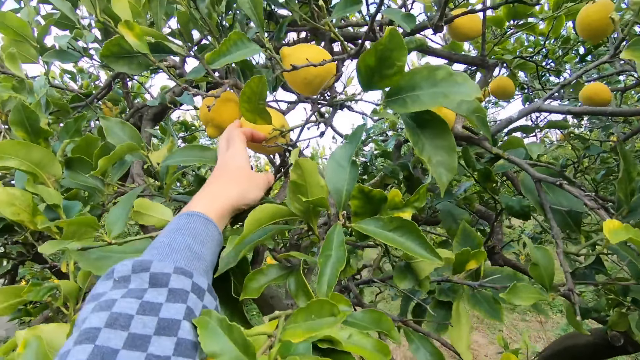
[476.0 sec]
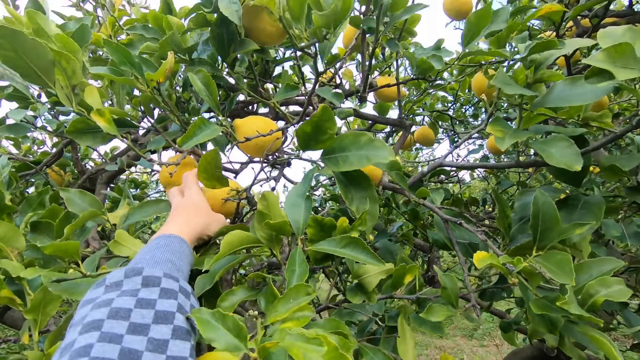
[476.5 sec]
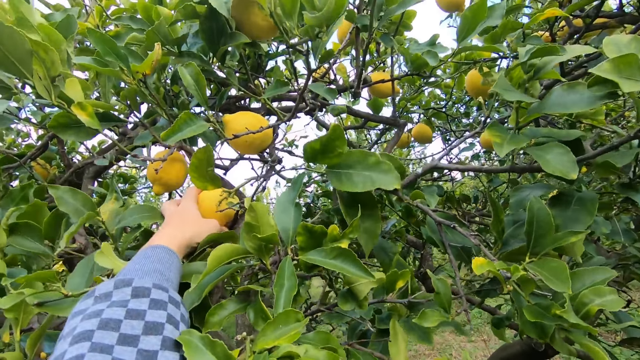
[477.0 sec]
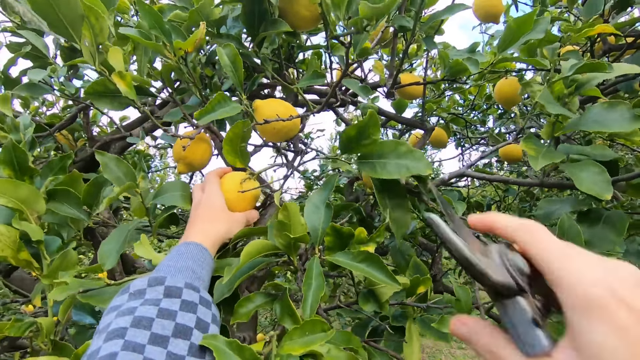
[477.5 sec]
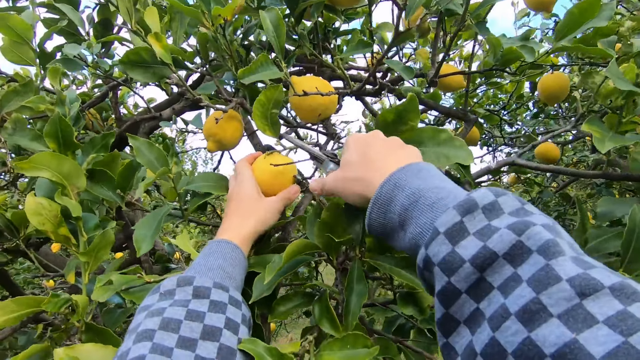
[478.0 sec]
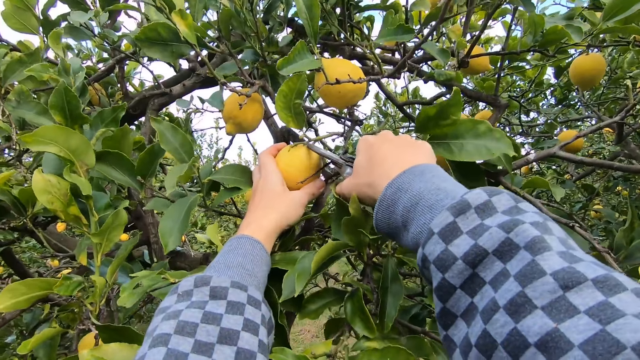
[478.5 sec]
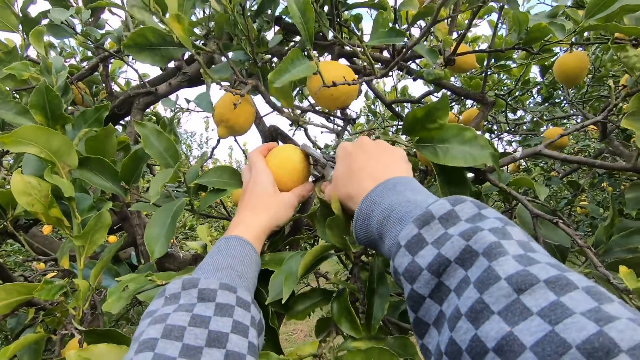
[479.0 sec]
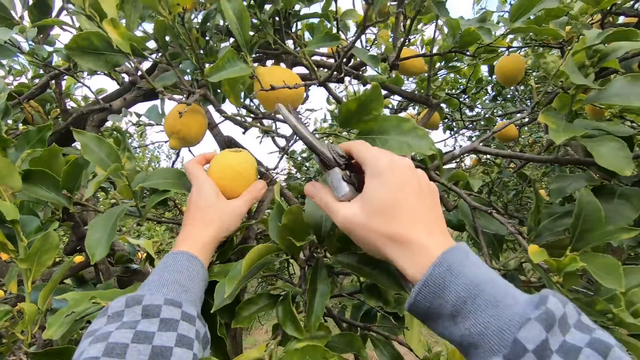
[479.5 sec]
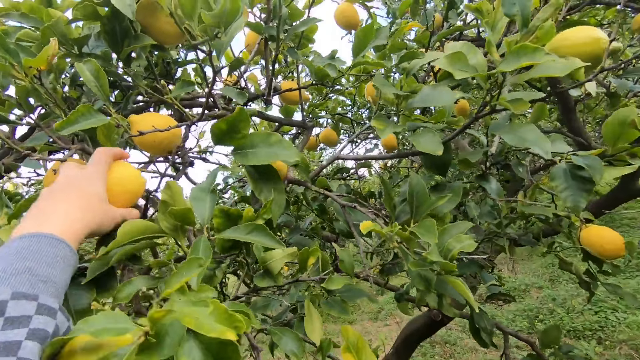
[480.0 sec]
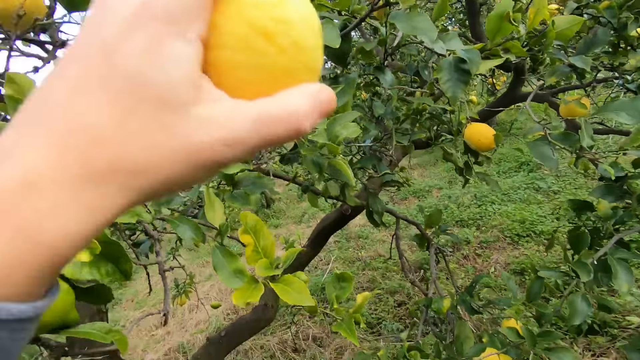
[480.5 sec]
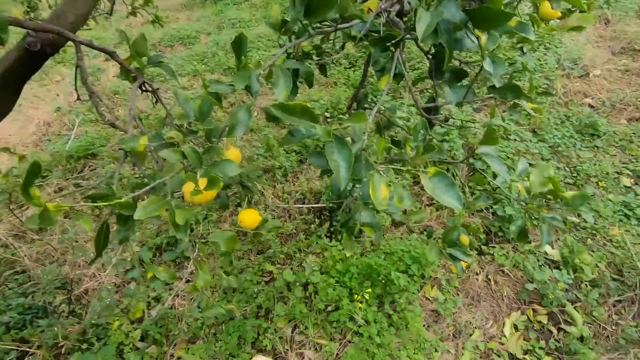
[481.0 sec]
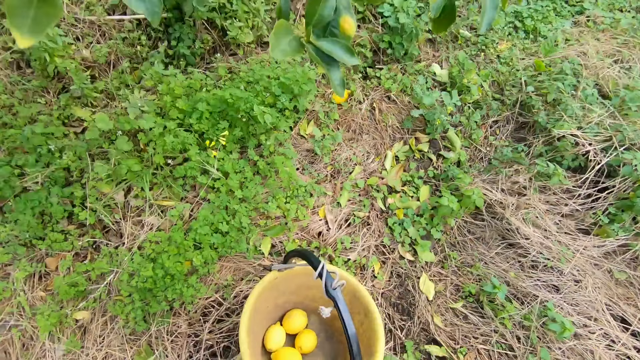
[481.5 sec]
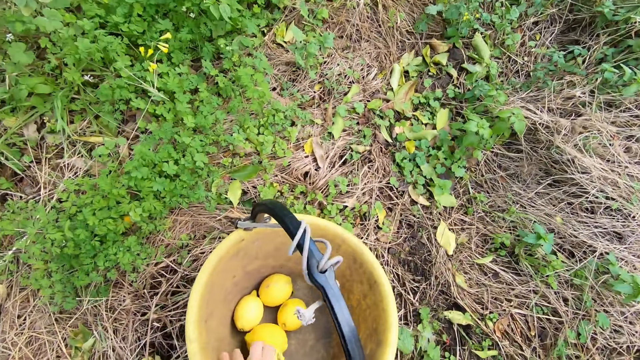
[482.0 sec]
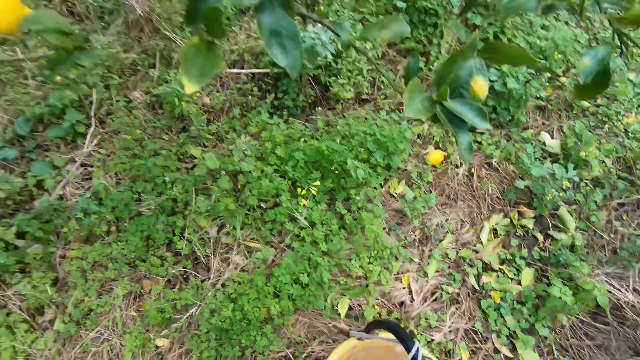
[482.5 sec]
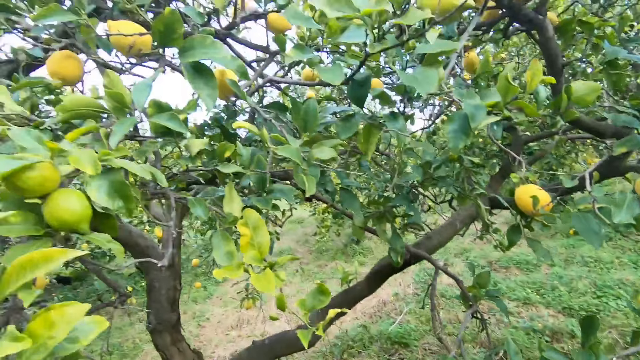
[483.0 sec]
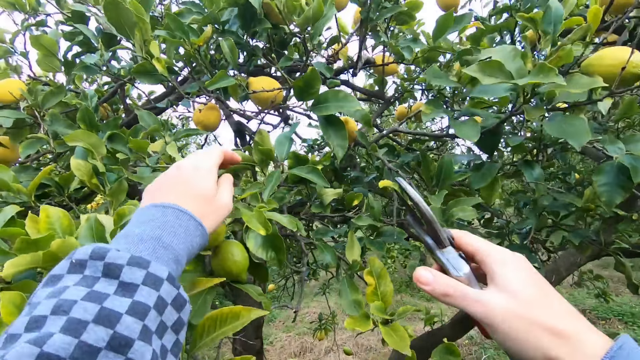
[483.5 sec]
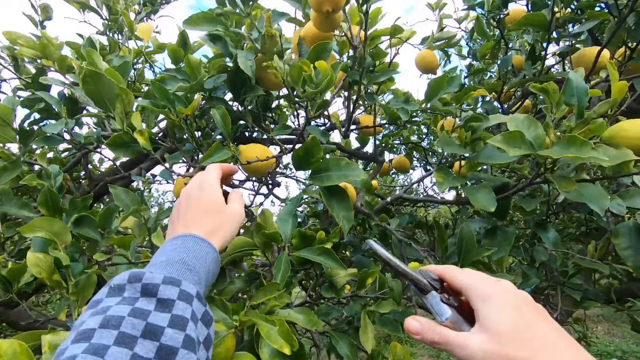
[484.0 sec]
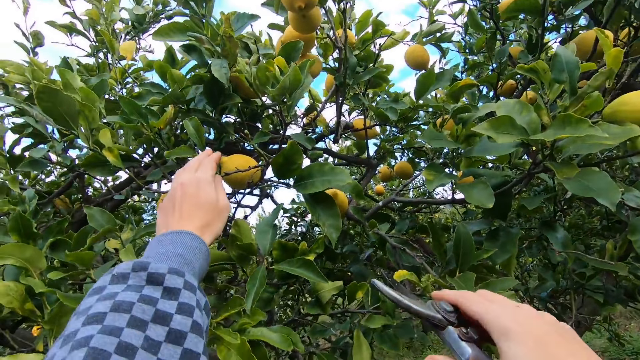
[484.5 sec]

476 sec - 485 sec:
The camera wearer holds a lemon on a tree with his left hand. He cuts the lemon from the tree with the cutter, a pruning shear, in his right hand. He drops the lemon in the bucket with his left hand.

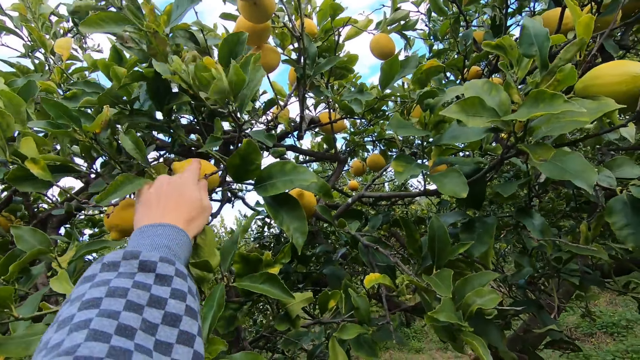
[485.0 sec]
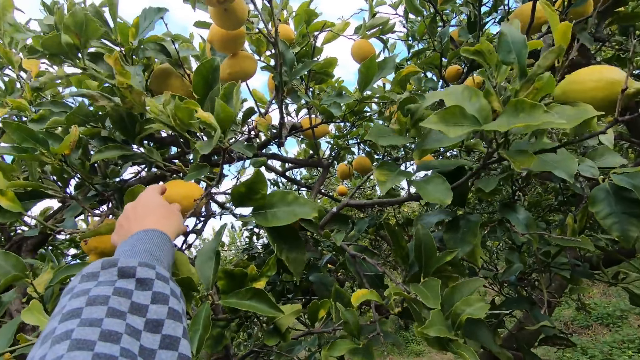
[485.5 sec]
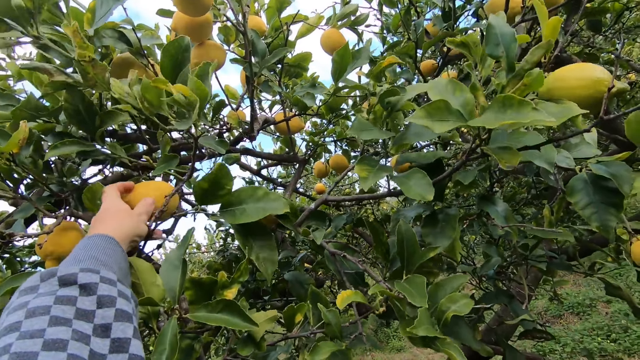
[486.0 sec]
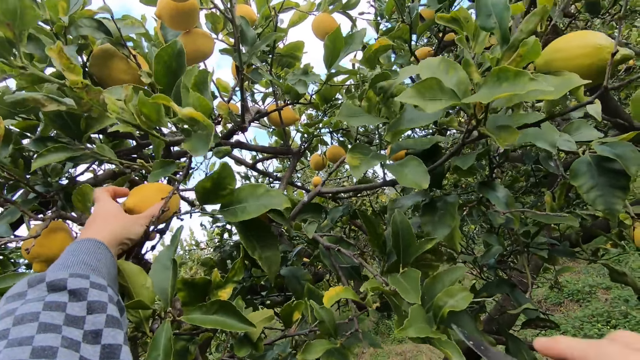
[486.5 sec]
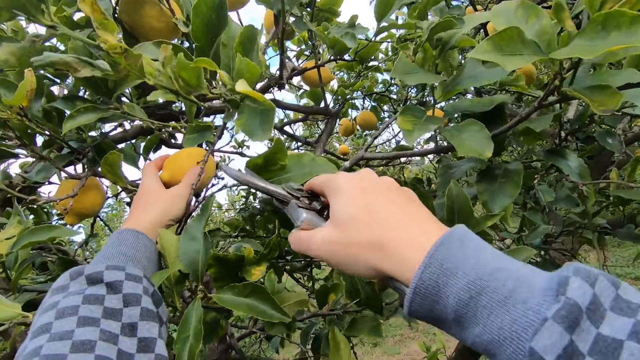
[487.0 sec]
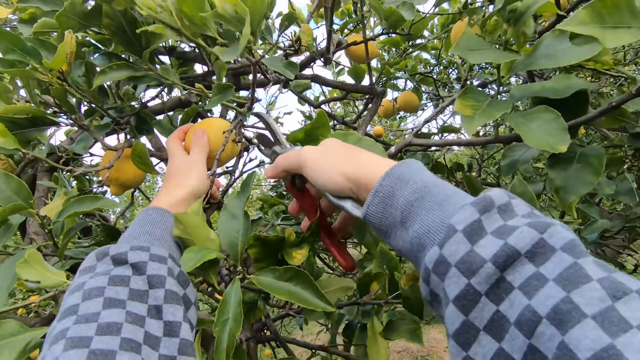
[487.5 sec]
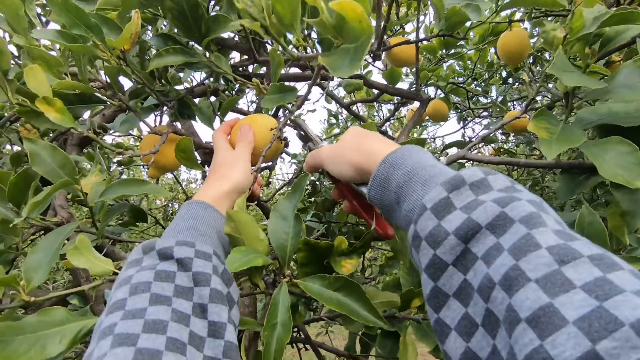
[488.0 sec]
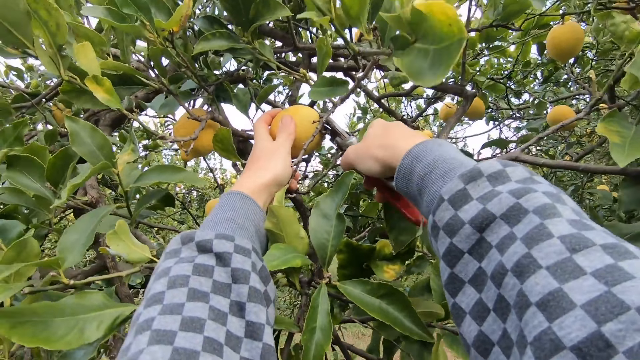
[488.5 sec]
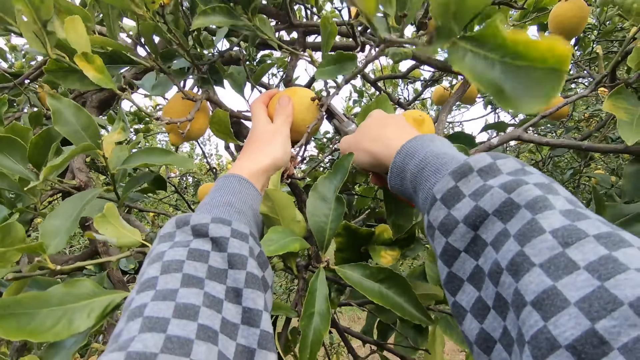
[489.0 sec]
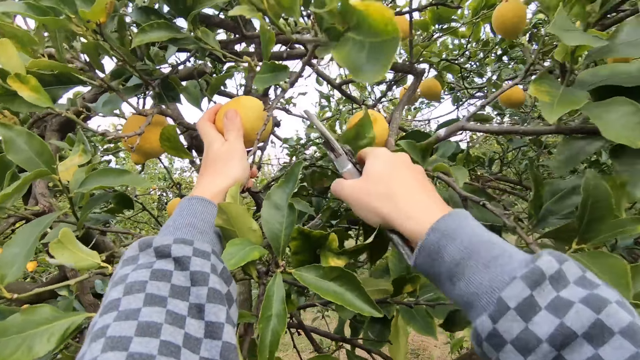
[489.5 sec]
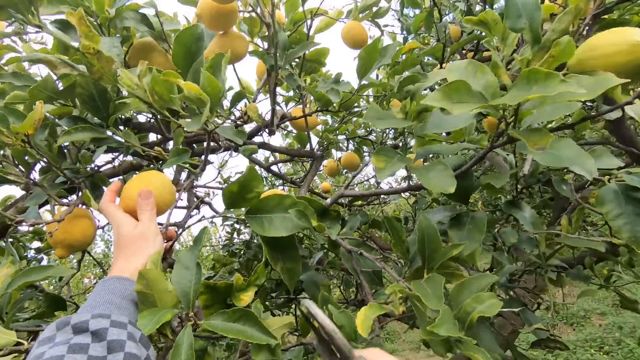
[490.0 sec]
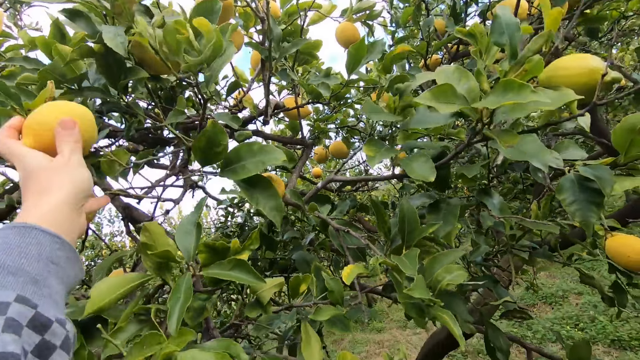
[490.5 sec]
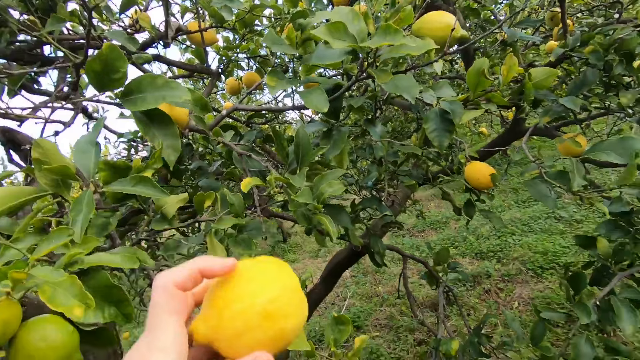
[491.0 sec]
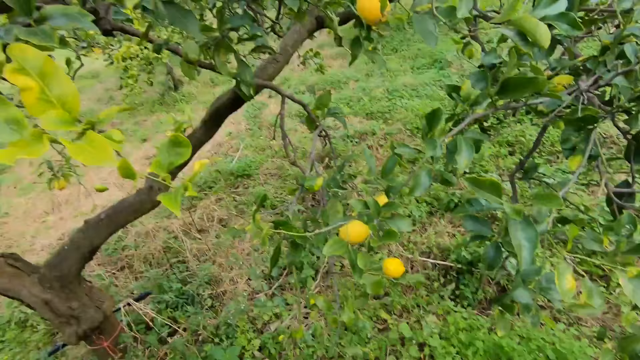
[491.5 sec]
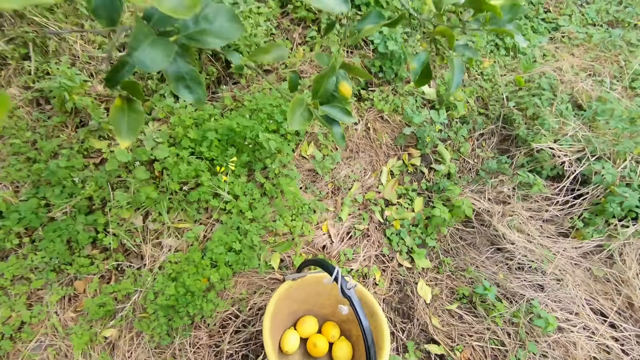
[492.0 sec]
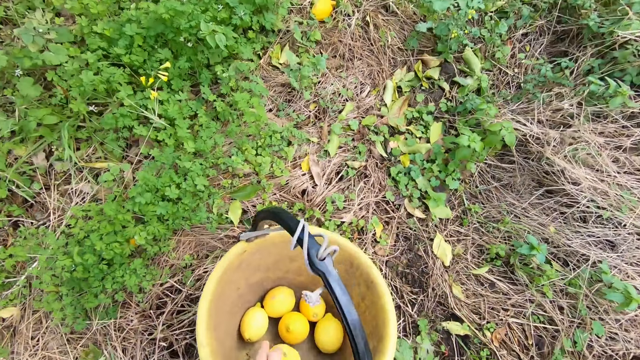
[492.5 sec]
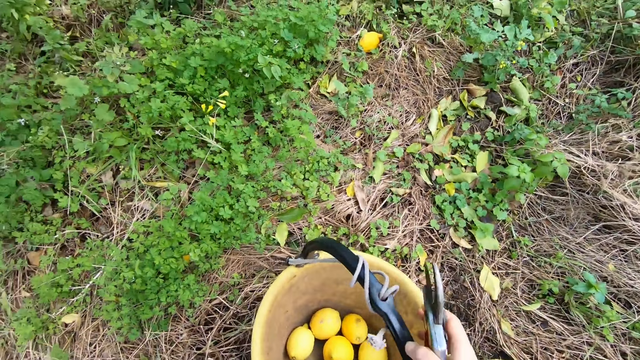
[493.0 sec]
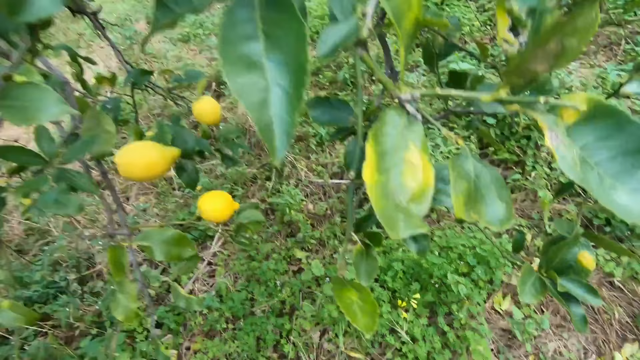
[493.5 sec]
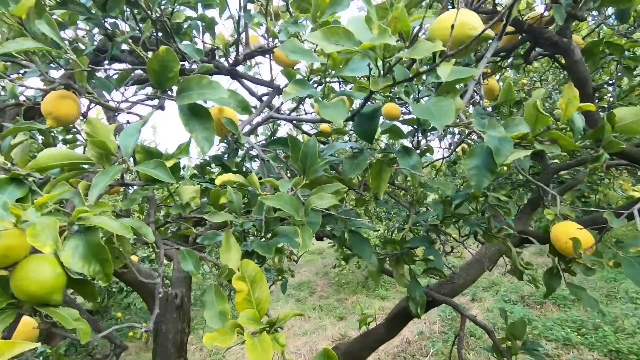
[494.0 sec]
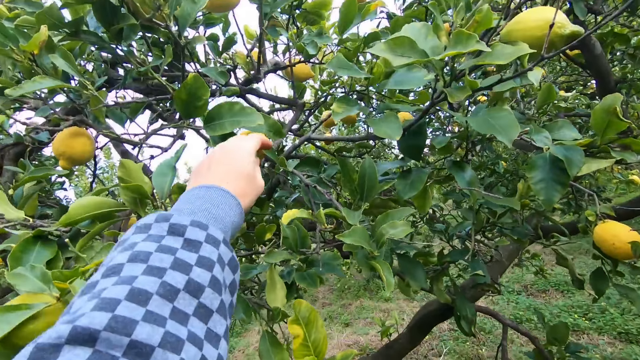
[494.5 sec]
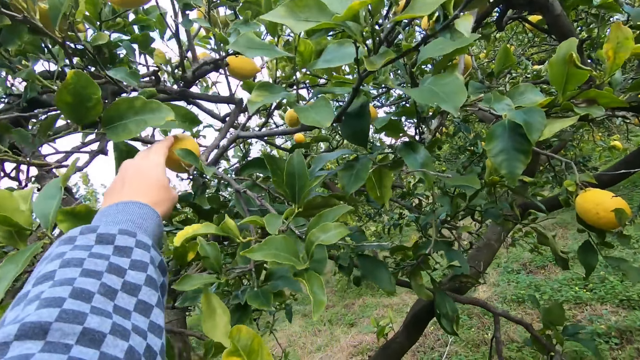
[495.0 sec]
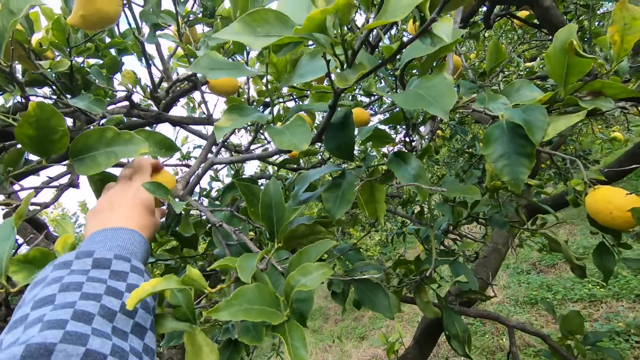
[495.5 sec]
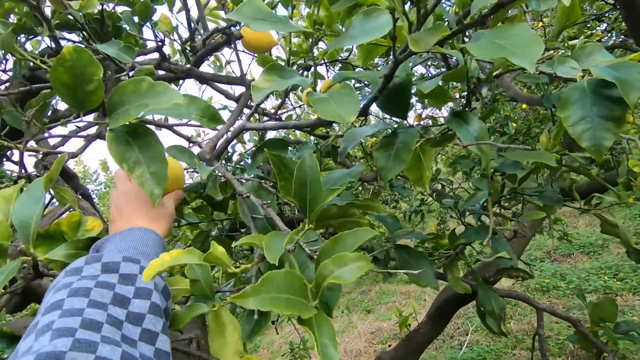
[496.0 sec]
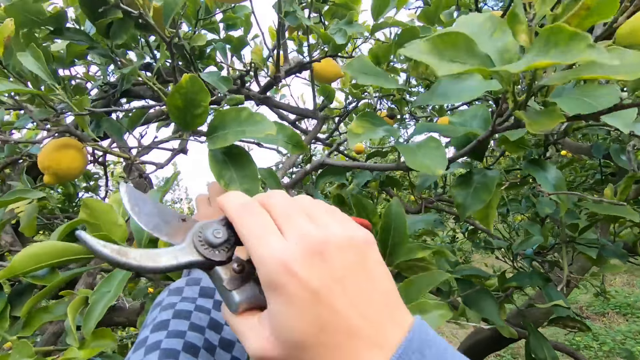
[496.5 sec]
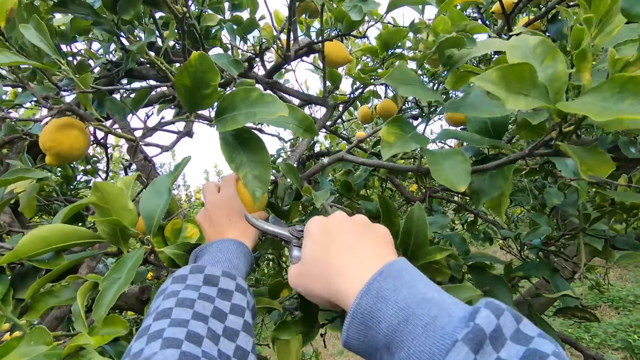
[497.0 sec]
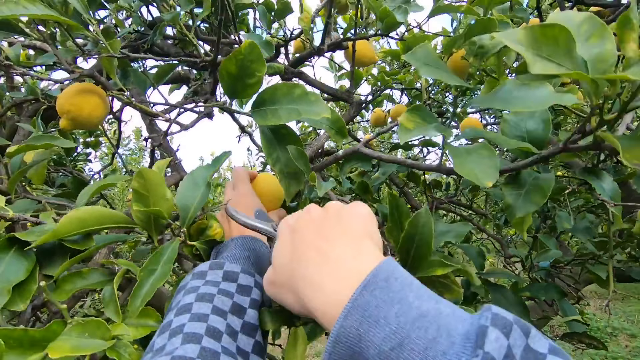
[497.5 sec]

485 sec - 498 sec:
The camera wearer holds a lemon on a tree with his left hand. He cuts the lemon from the tree with the cutter, a pruning shear, in his right hand. He looks around the tree. He drops the lemon in the bucket with his left hand. He looks around the tree. He holds the lemon on the tree with his left hand.
